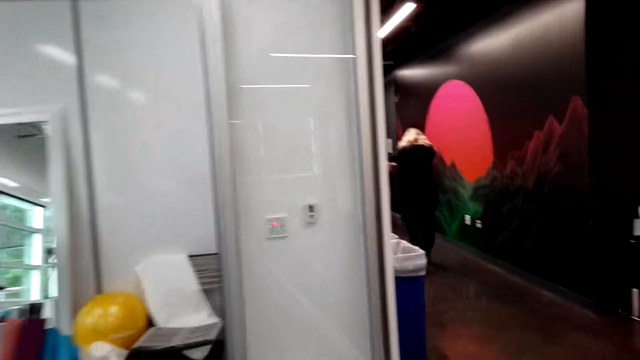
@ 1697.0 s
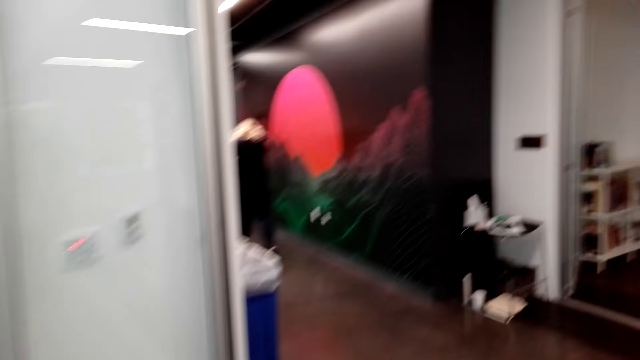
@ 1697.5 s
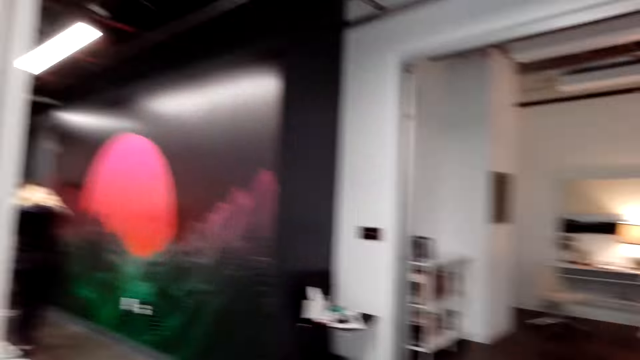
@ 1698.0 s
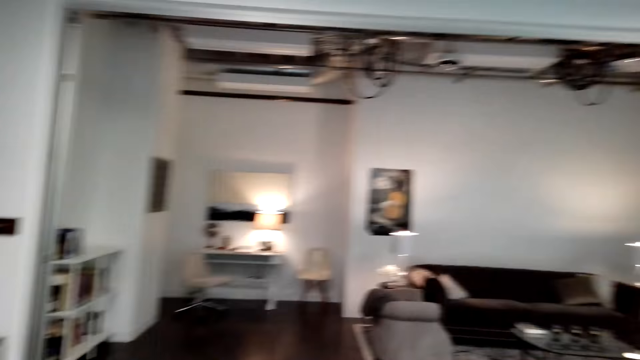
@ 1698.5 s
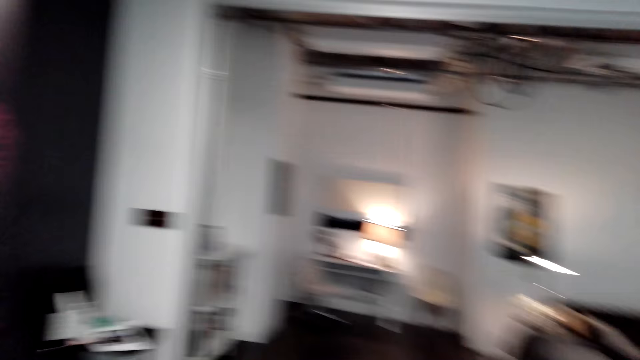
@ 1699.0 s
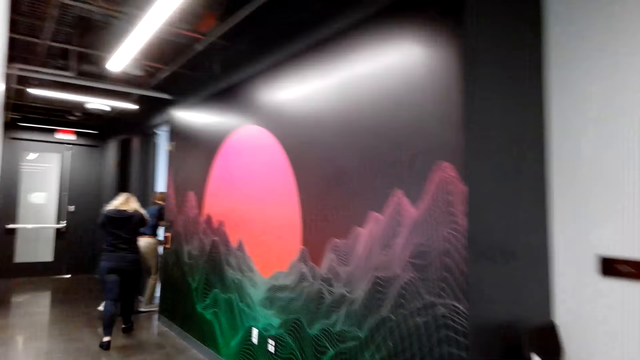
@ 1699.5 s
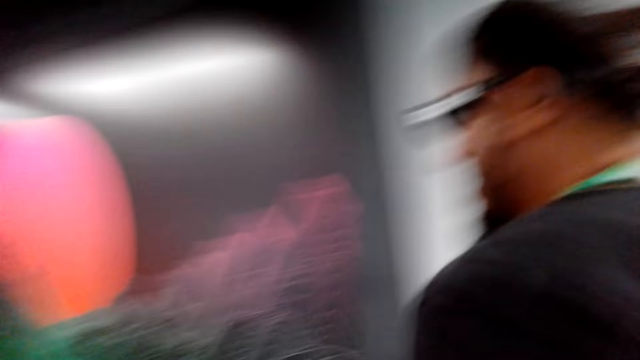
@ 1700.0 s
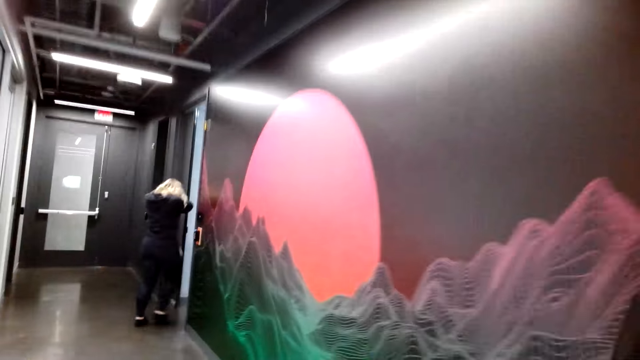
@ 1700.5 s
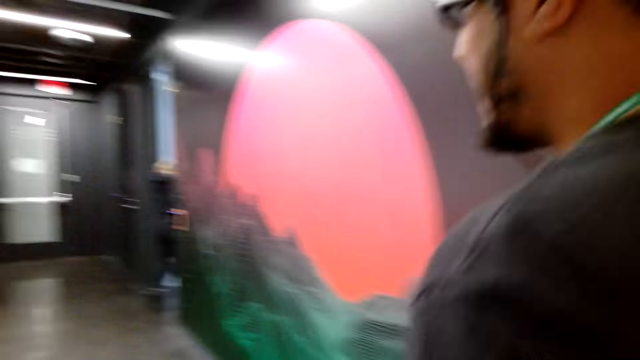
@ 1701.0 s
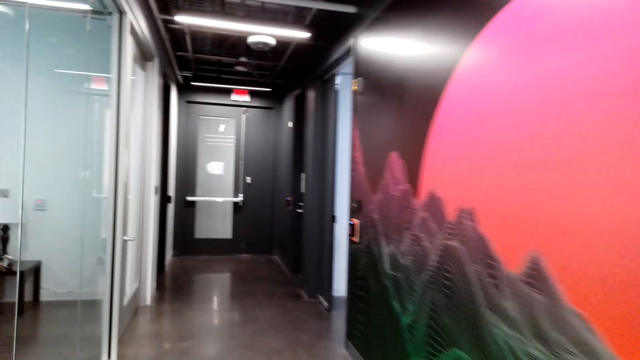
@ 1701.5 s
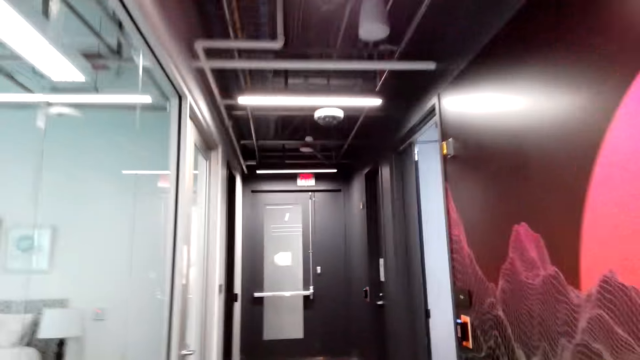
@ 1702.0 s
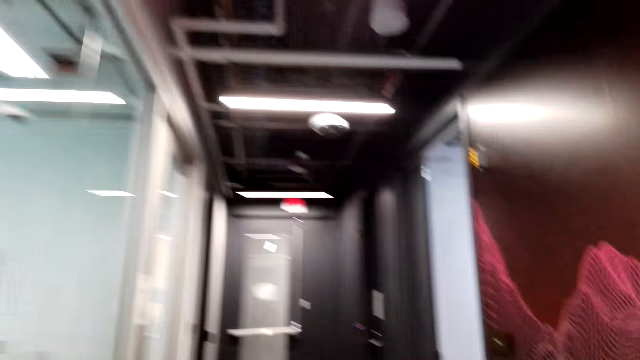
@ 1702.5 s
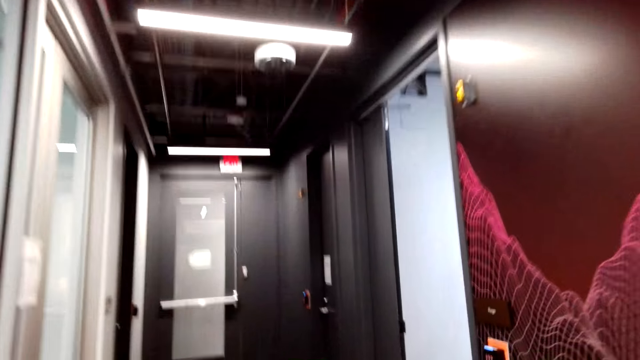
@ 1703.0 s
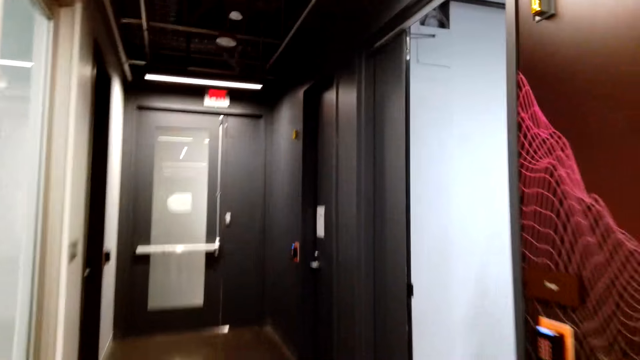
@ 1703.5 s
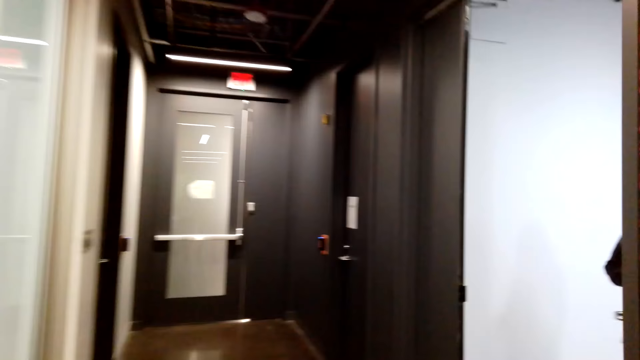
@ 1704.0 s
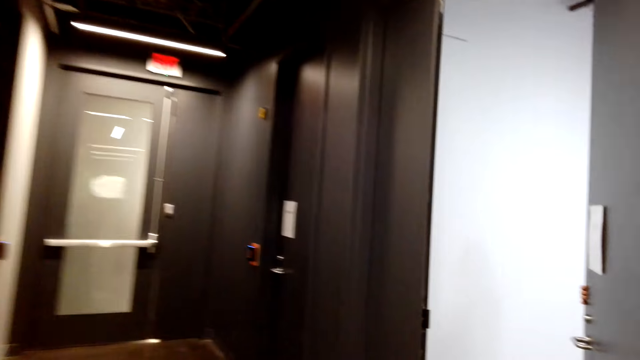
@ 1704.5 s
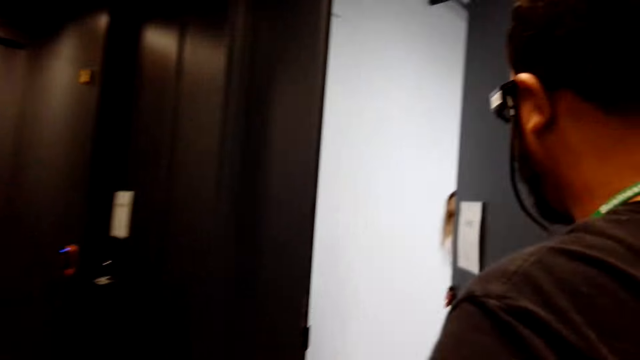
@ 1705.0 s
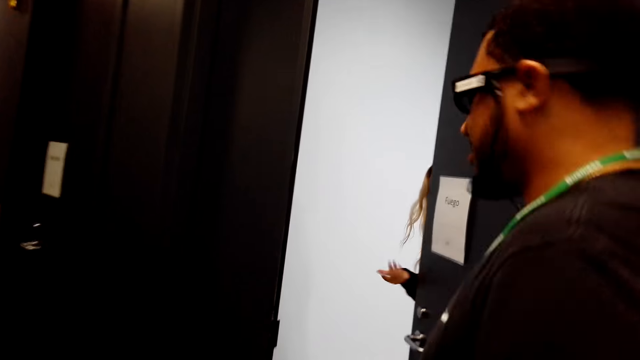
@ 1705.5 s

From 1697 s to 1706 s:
The camera wearer looks around. A man walks around. The camera wearer walks around.

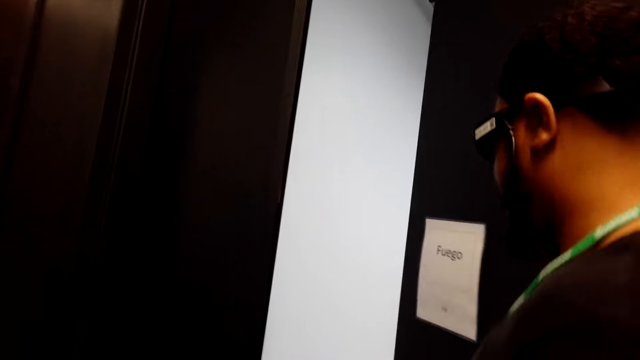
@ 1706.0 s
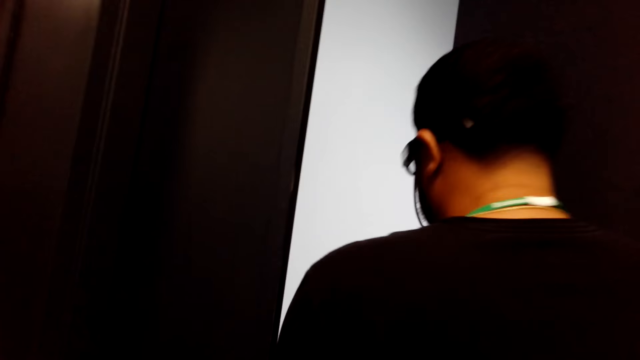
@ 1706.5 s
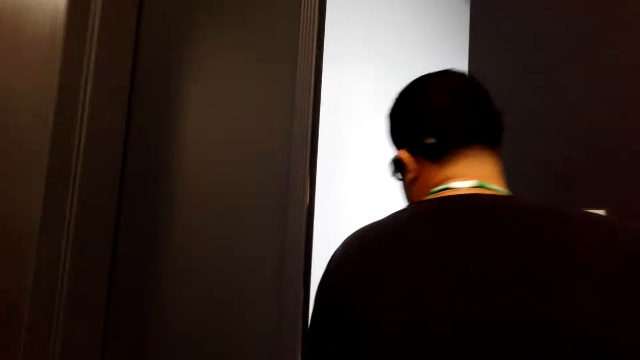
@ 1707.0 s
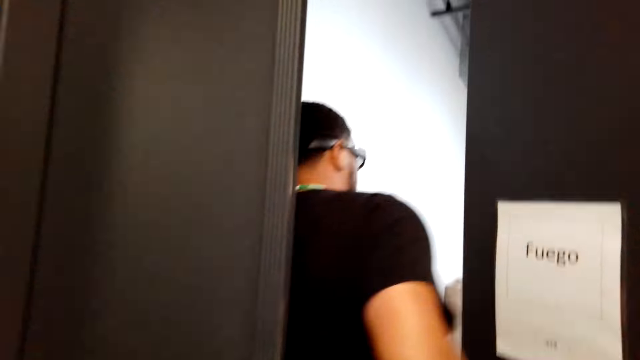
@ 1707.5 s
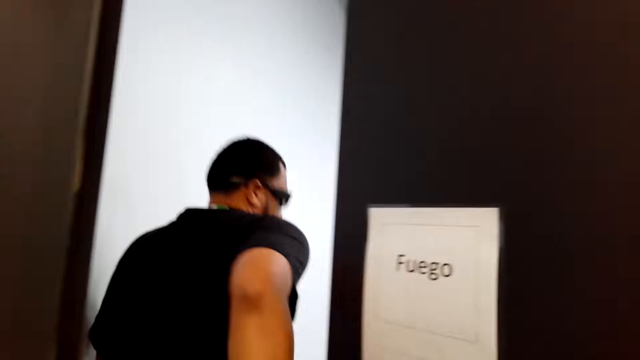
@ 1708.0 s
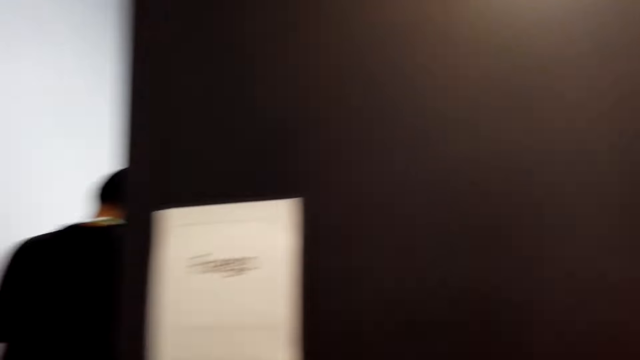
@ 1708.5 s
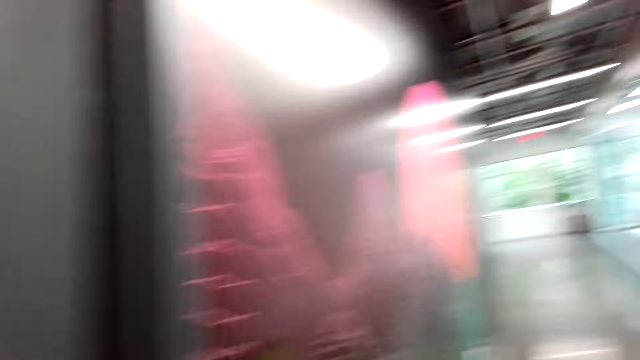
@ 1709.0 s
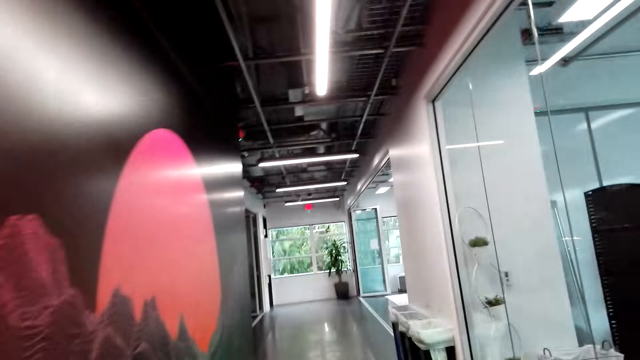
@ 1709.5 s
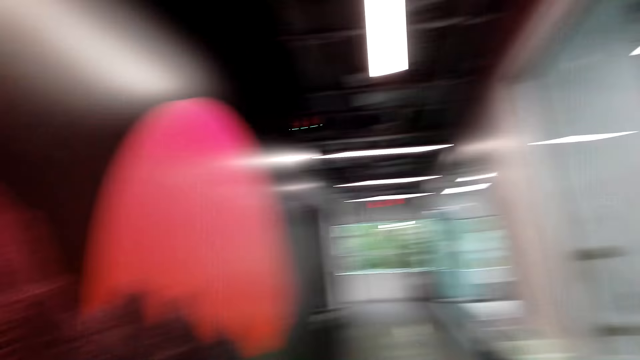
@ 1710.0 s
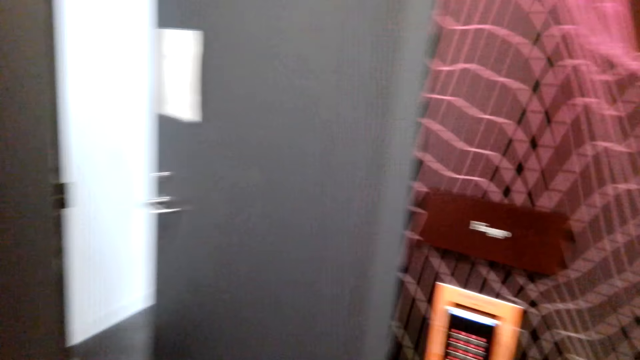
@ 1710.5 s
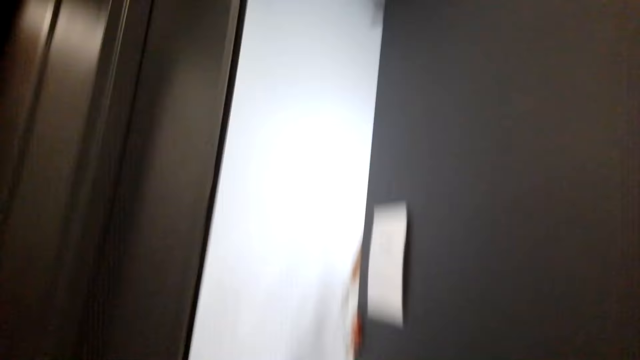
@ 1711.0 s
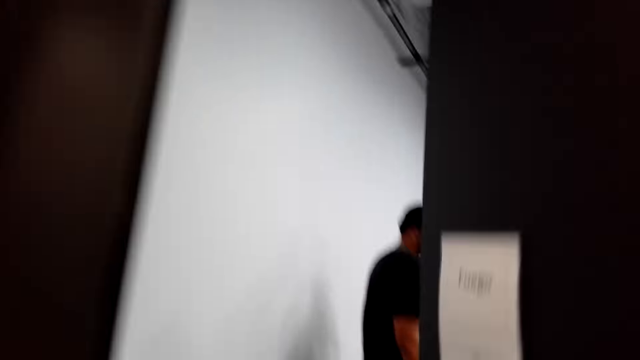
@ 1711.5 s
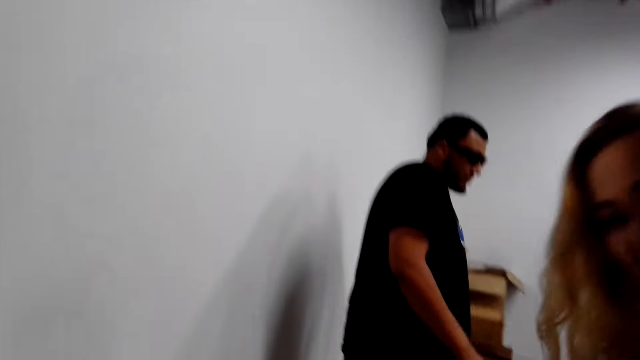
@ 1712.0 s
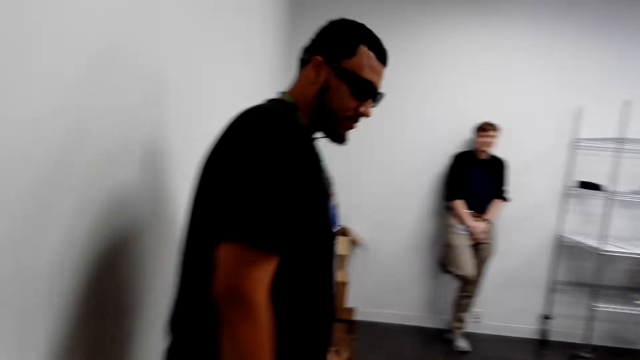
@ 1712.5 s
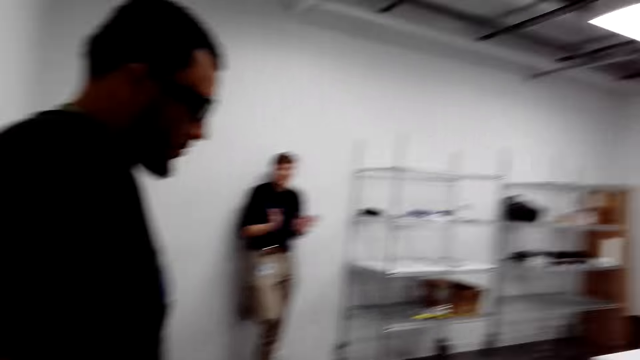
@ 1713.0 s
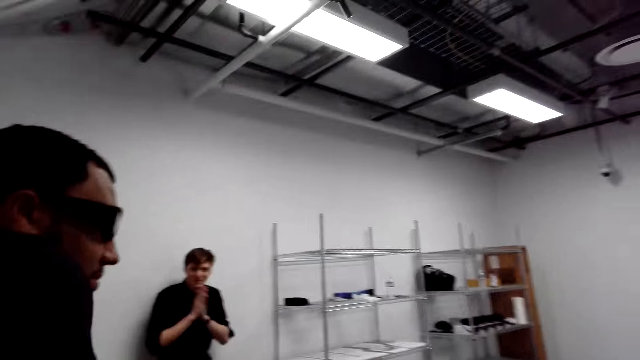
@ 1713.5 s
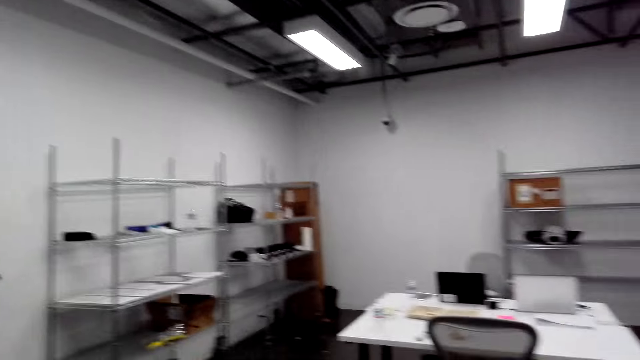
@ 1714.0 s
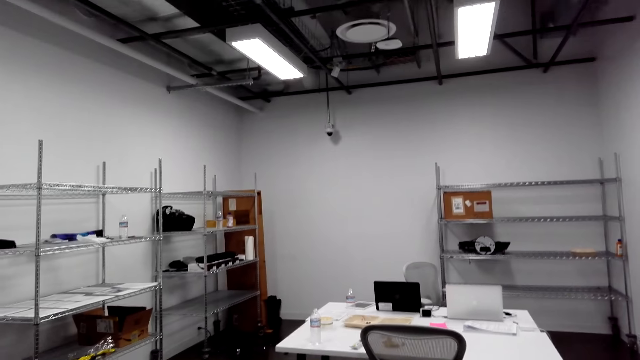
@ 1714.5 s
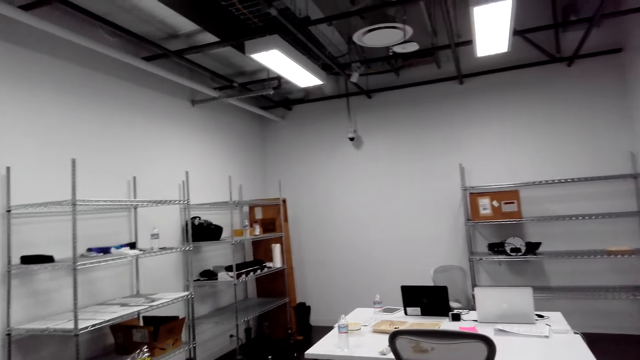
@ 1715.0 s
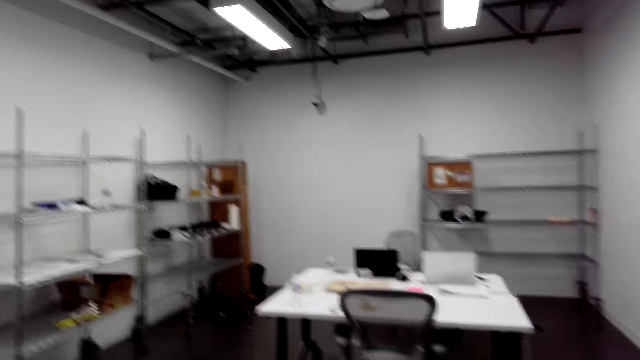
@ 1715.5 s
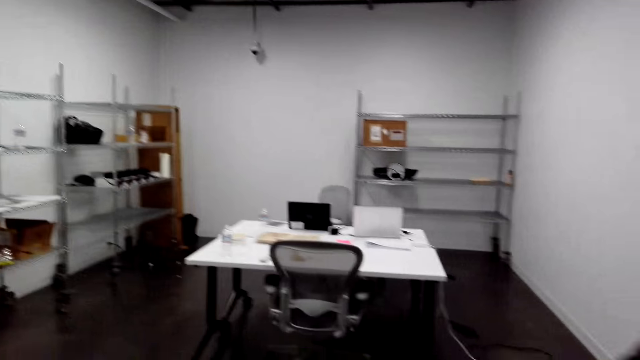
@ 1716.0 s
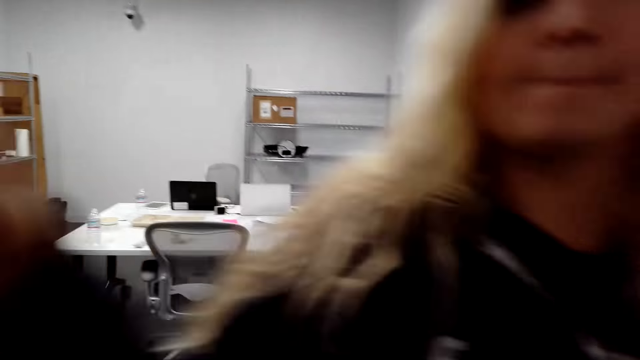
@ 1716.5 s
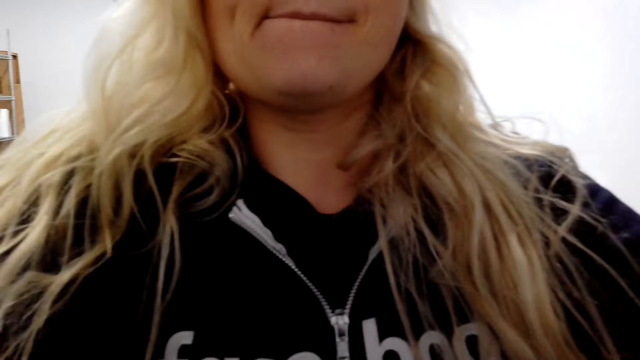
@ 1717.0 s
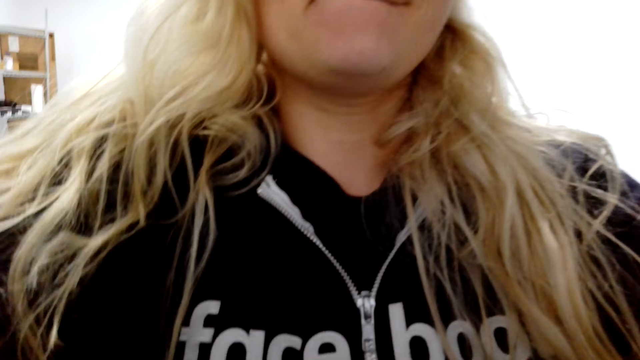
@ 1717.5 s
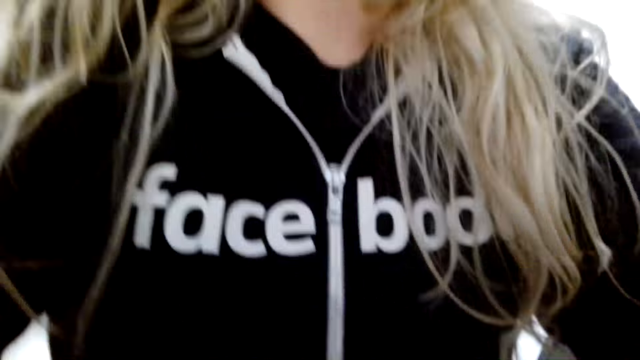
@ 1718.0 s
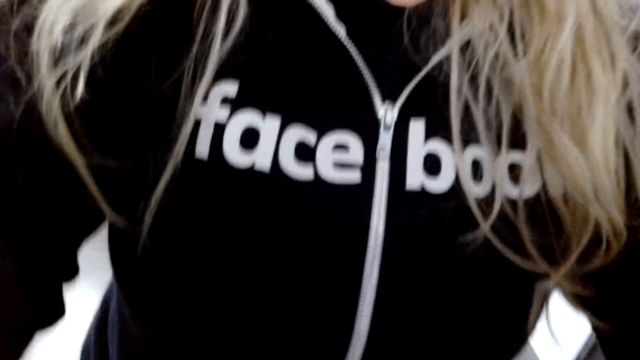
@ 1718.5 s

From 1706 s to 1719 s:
A man opens the door. The camera wearer talks. The man closes the door. The camera wearer walks. The man moves around. The camera wearer talks with a lady and looks around. They talk to the man. The man raises a hand. The lady picks up the camera.
